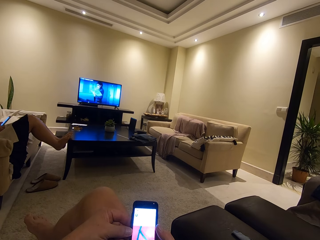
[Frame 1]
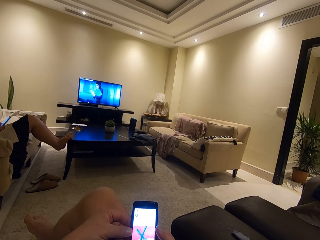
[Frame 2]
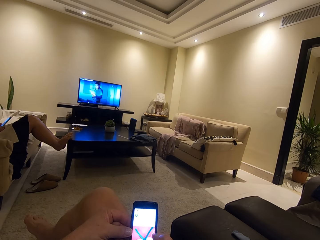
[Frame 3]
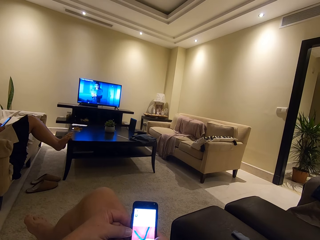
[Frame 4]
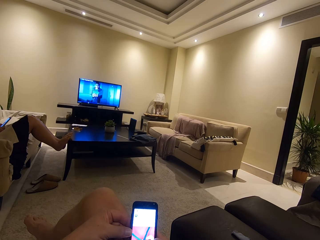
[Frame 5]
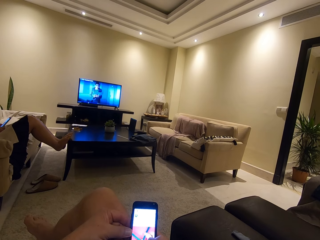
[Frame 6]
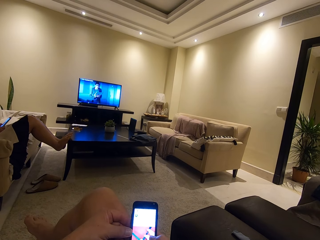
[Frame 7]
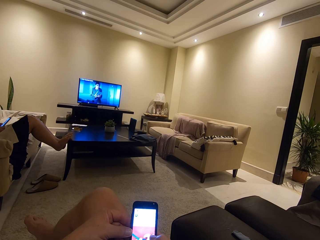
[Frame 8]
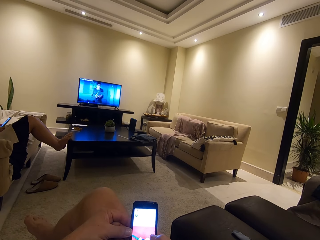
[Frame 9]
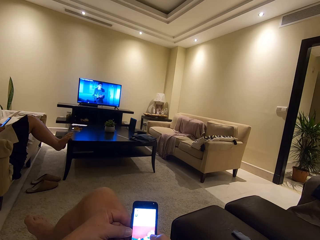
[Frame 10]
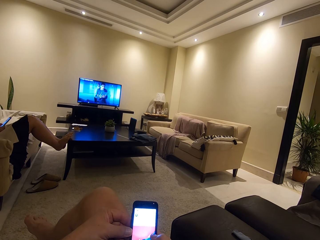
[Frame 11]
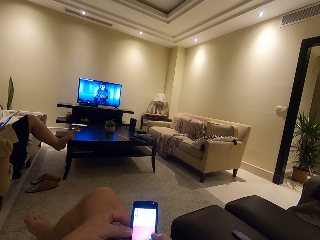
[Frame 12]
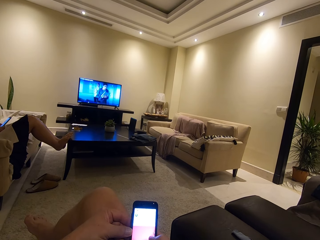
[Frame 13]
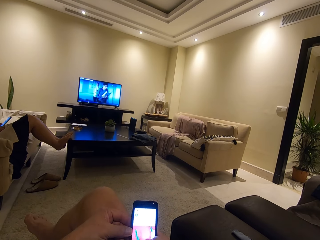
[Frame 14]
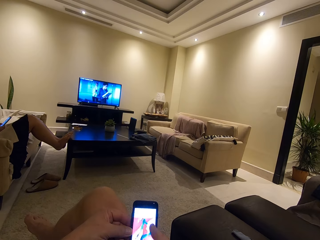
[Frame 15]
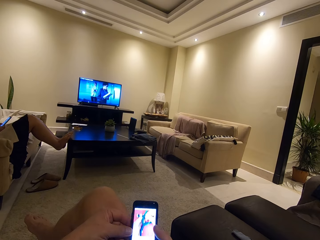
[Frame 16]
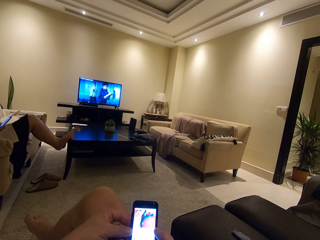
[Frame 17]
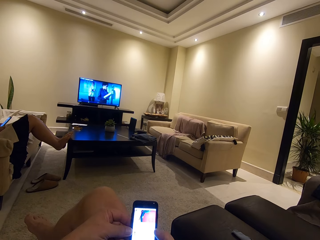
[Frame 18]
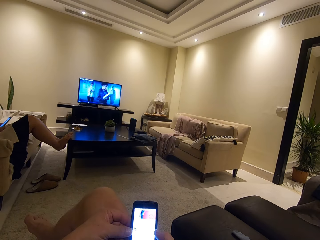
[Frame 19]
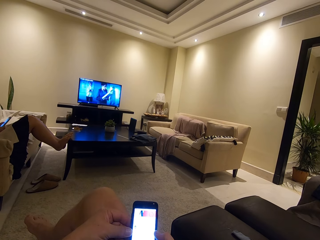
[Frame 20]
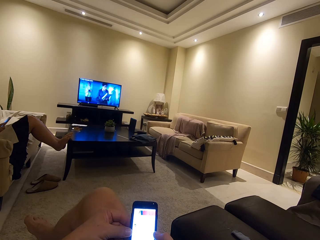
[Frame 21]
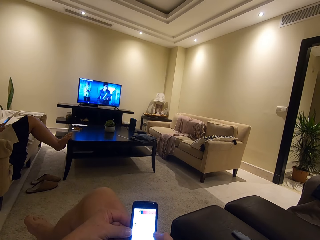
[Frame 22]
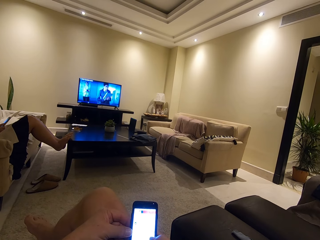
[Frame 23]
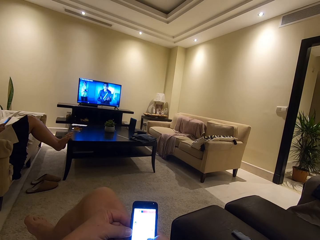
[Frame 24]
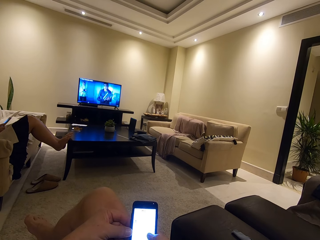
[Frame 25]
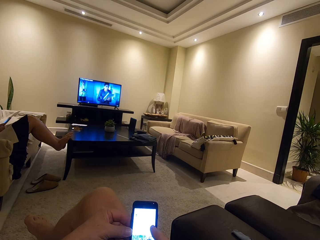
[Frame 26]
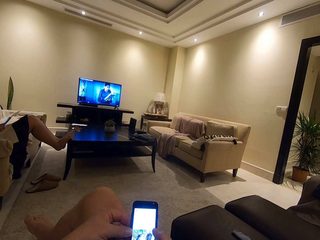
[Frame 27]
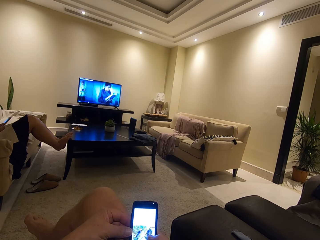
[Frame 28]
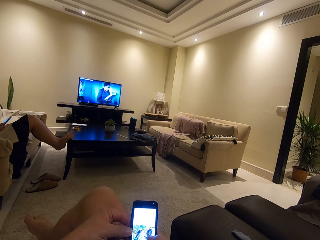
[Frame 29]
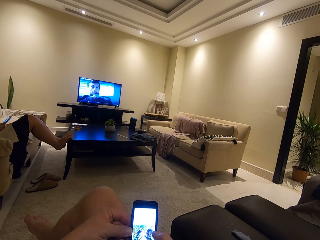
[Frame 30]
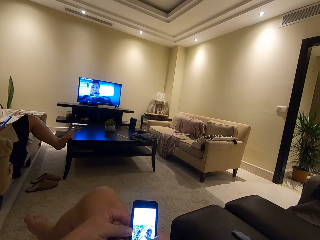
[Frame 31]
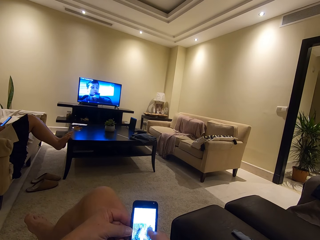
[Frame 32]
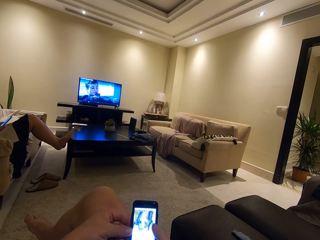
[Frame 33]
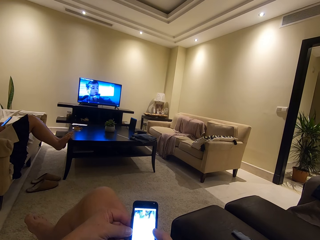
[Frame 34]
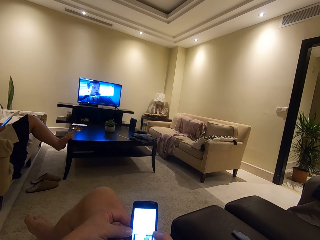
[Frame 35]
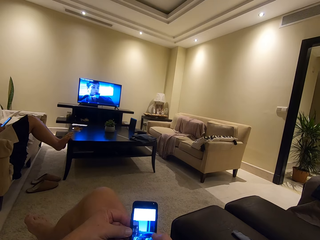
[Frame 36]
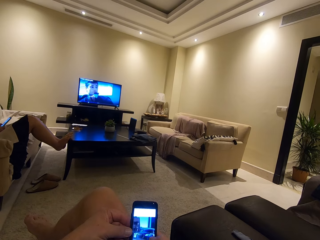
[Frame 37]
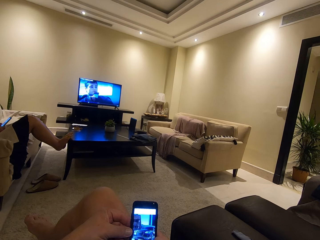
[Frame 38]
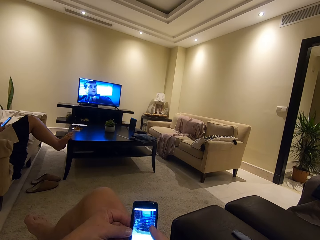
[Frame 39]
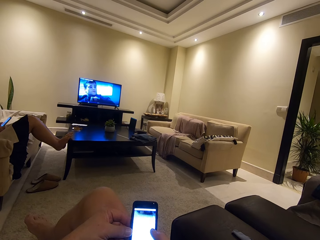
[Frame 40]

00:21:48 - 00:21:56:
A woman watches television. The camera wearer uses his phone.

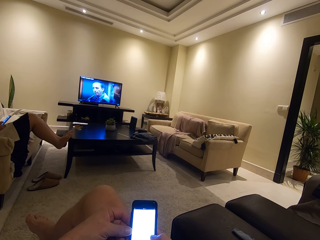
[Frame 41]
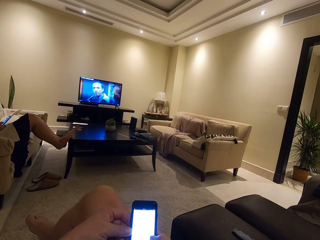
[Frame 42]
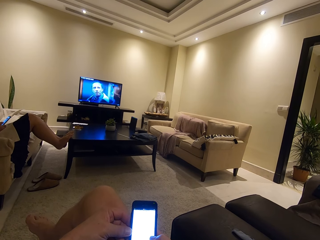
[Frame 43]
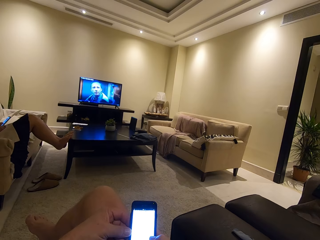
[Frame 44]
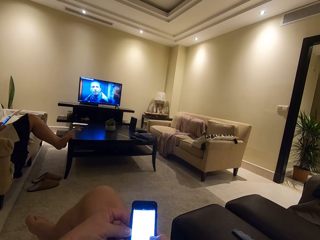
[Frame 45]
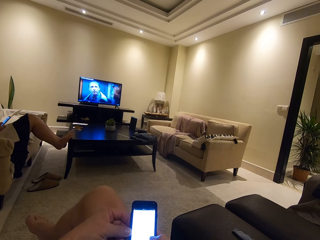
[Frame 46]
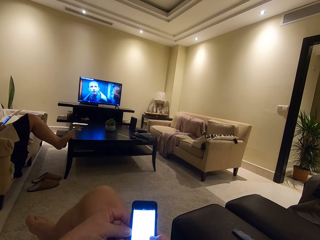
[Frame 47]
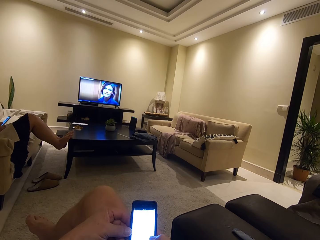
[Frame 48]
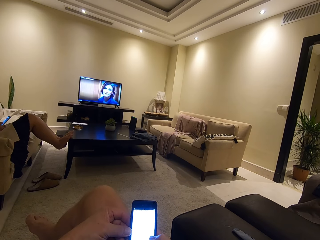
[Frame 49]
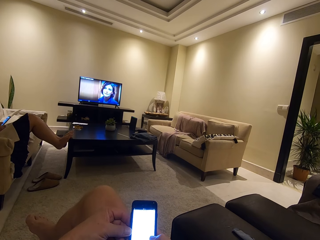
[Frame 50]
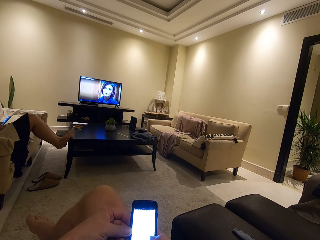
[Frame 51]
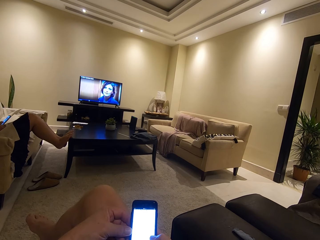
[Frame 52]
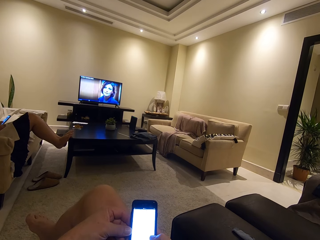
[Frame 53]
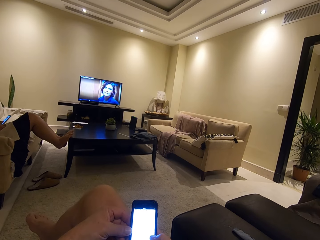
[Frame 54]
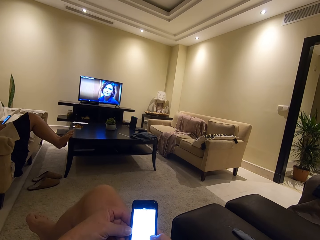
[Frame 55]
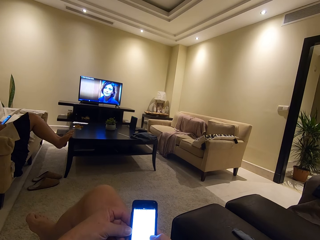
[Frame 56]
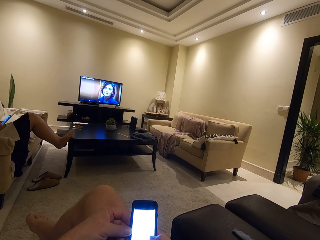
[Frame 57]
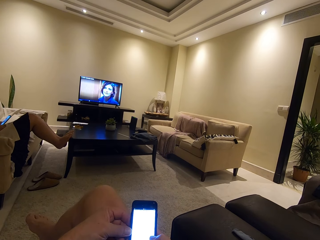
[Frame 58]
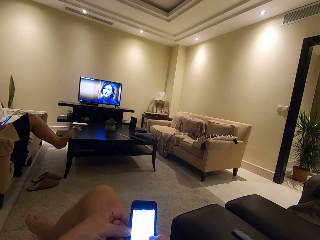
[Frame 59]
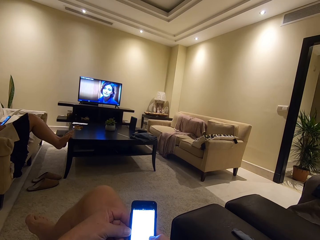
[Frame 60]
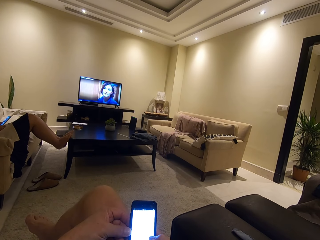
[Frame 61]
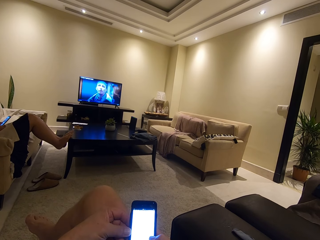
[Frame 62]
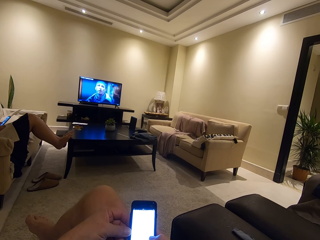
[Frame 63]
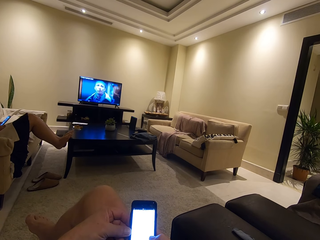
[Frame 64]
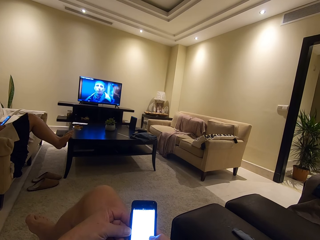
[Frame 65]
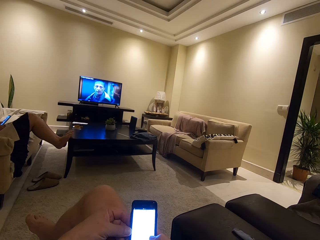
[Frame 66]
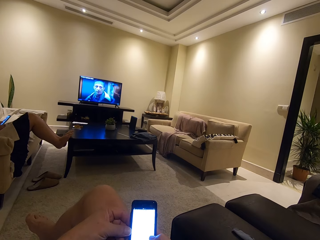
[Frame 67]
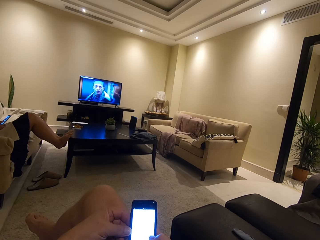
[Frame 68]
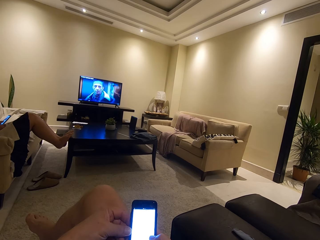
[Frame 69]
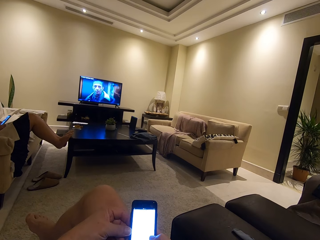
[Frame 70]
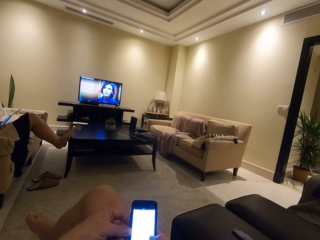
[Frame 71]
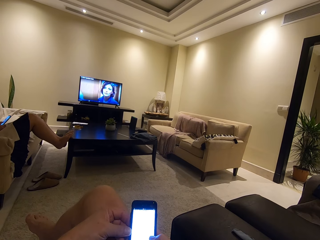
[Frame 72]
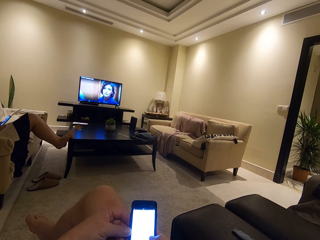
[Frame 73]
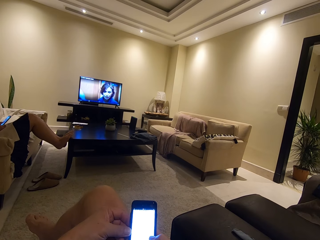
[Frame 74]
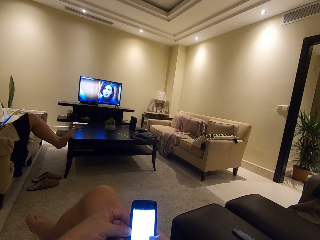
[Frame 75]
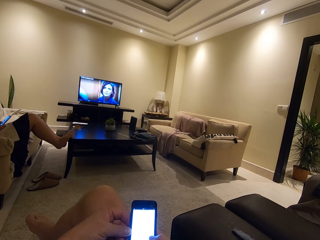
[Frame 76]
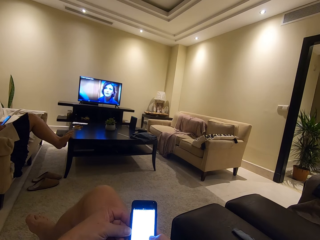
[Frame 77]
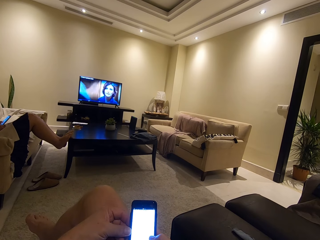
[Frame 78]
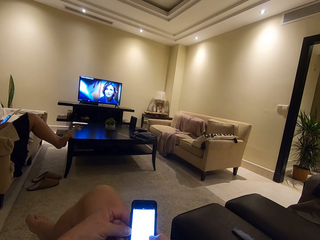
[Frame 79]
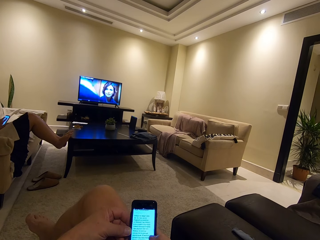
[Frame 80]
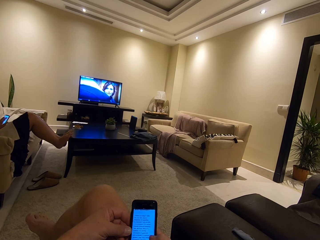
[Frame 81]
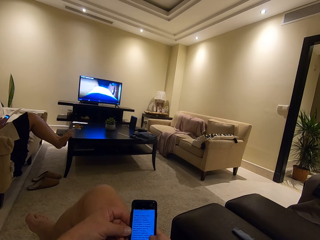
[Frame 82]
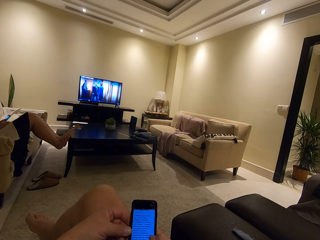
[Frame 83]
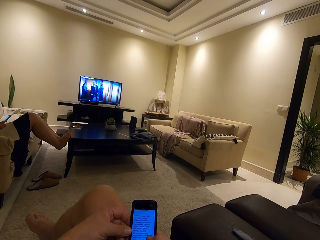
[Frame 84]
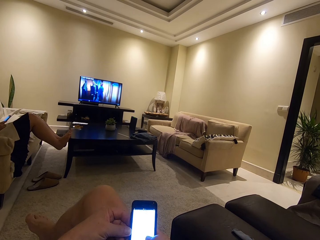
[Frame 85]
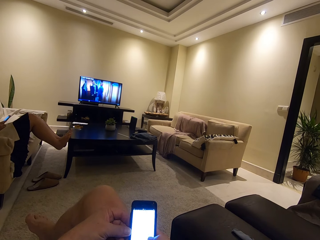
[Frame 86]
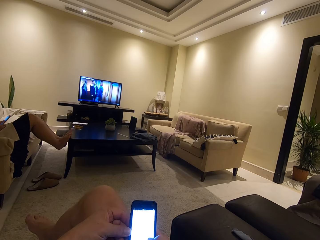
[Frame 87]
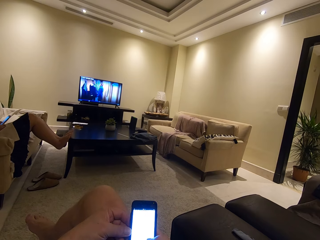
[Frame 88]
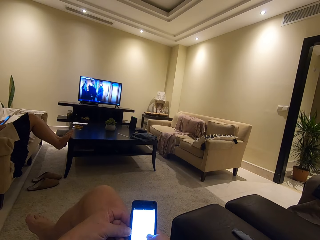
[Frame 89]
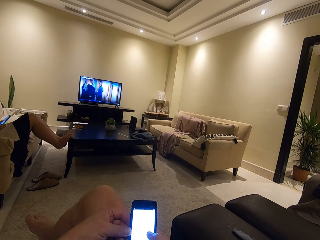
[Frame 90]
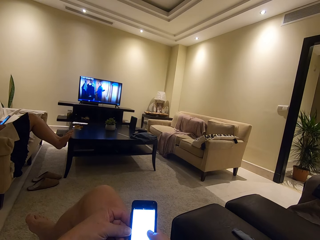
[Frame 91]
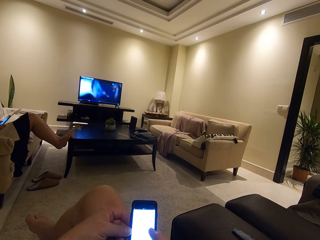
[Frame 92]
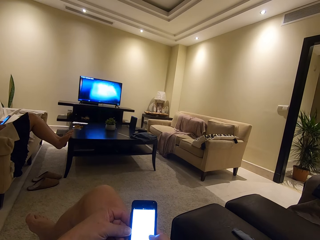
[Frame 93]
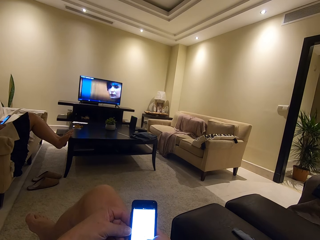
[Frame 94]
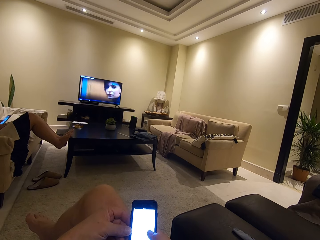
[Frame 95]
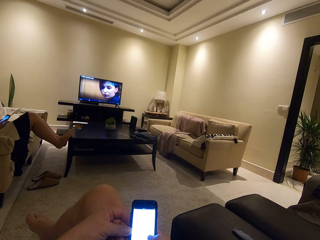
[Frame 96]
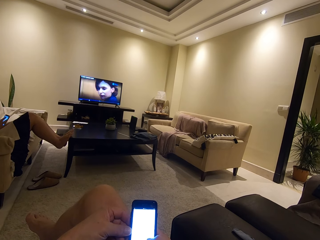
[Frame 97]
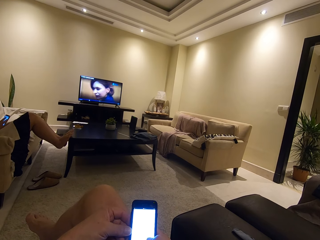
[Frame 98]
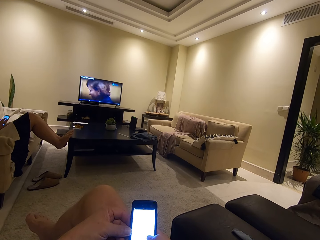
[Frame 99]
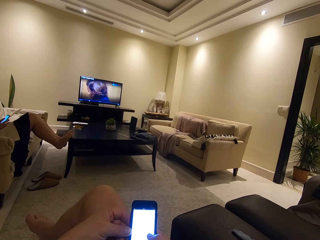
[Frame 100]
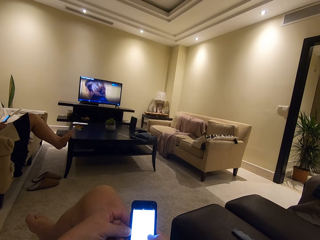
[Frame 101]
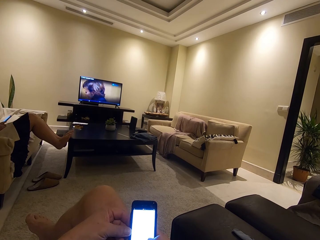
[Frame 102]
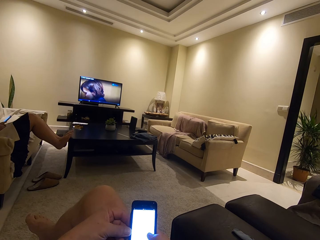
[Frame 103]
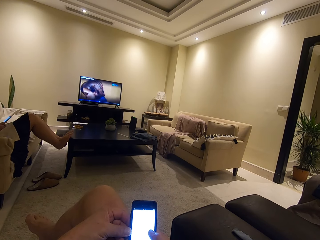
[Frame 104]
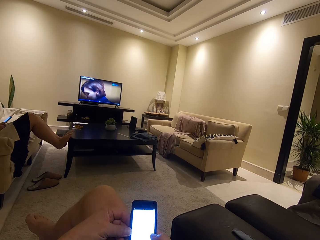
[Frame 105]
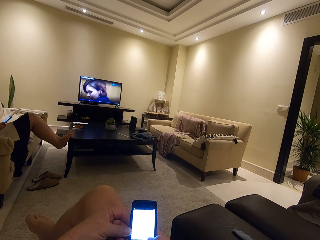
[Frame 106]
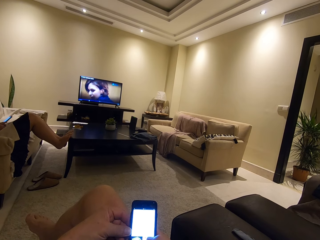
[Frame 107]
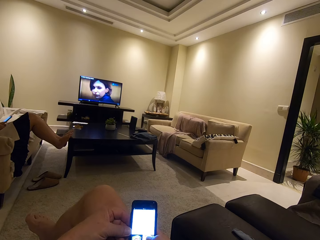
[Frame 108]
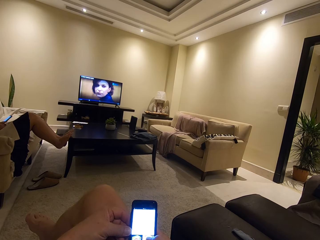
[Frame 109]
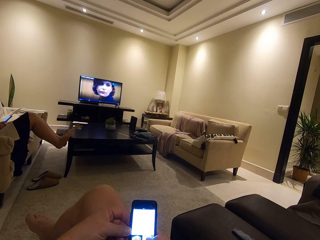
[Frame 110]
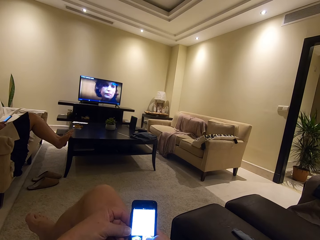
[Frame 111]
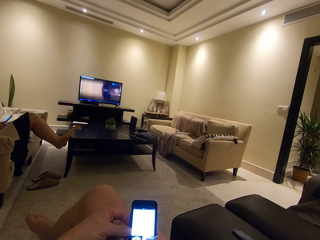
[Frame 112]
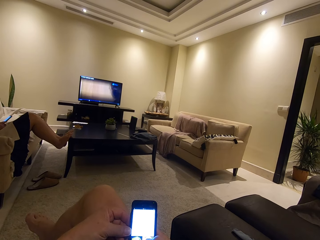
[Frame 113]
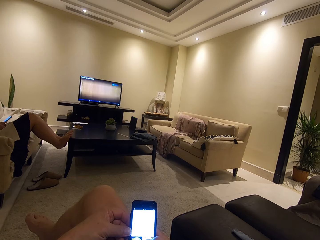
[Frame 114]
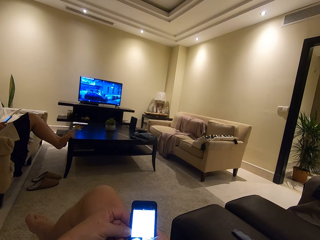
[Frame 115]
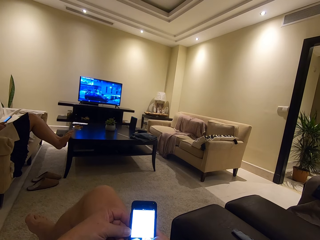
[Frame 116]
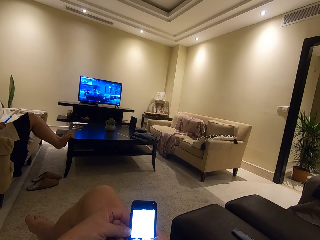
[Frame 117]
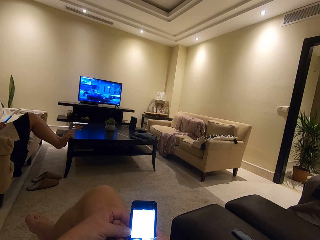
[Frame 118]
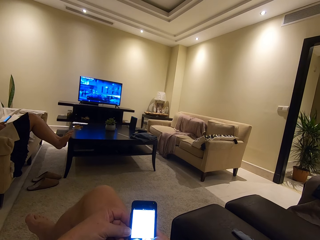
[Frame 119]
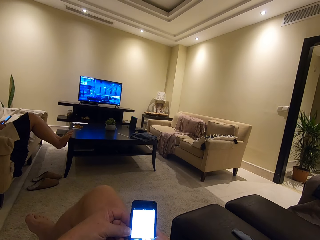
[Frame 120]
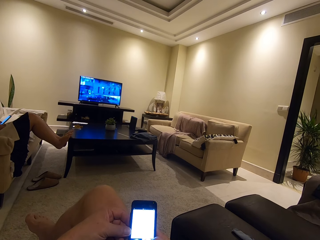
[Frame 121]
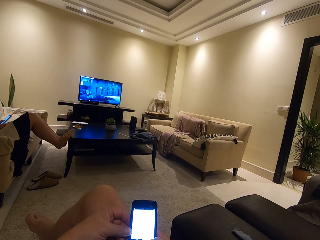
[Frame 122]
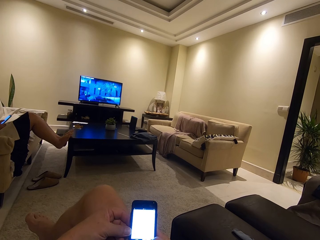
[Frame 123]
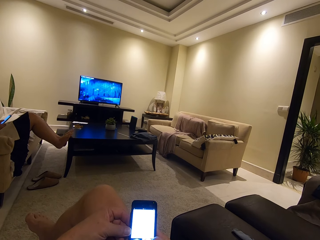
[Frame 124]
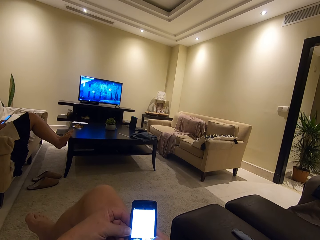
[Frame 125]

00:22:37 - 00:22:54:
The camera wearer watches television. He uses his phone. He uses his phone again.
